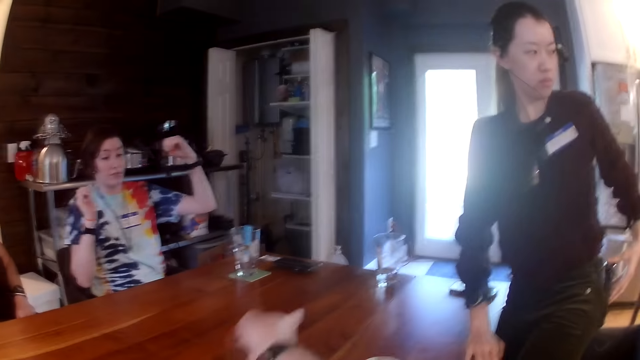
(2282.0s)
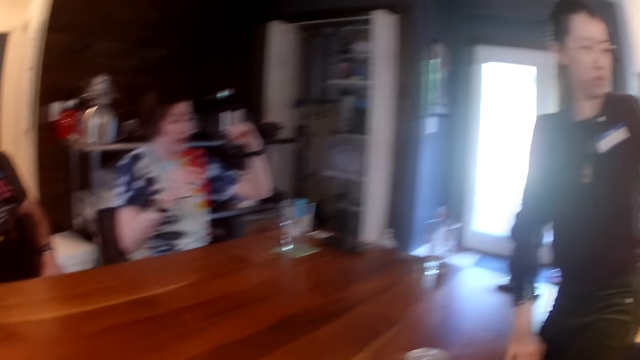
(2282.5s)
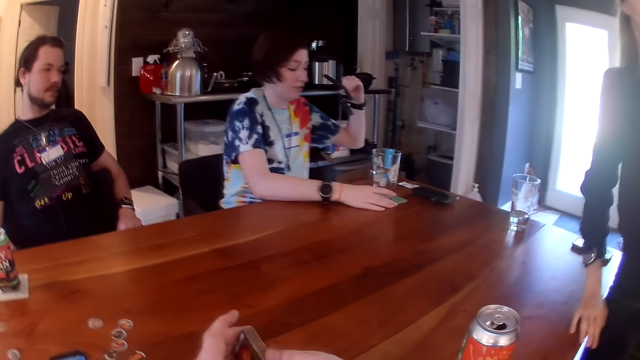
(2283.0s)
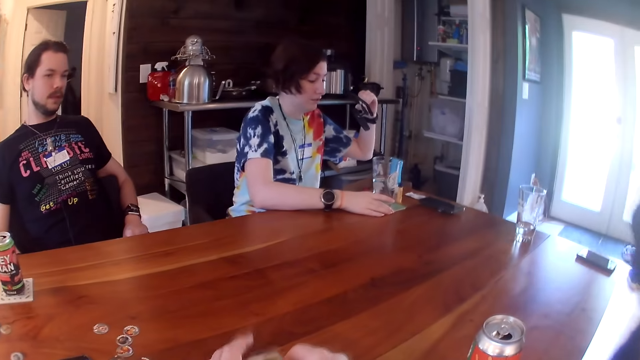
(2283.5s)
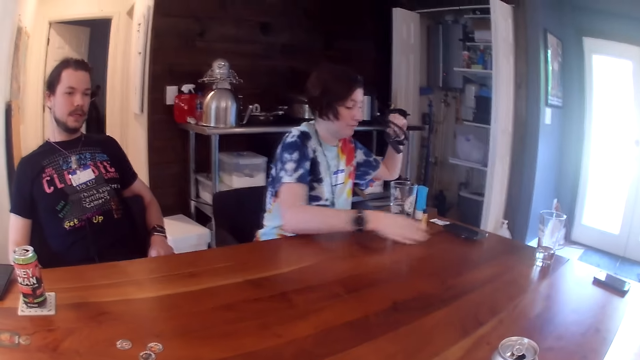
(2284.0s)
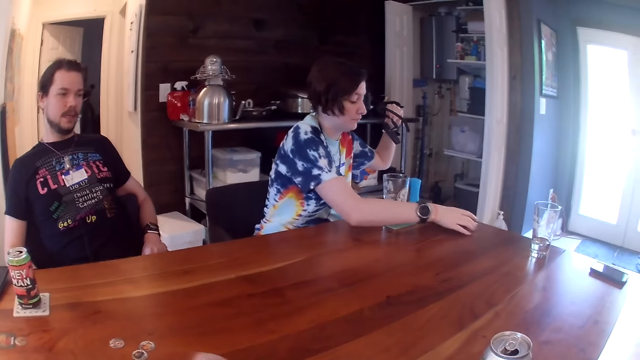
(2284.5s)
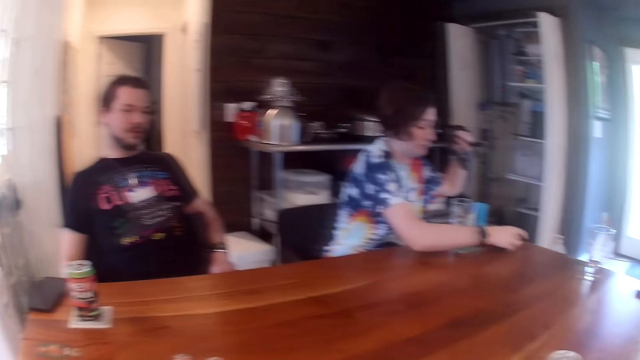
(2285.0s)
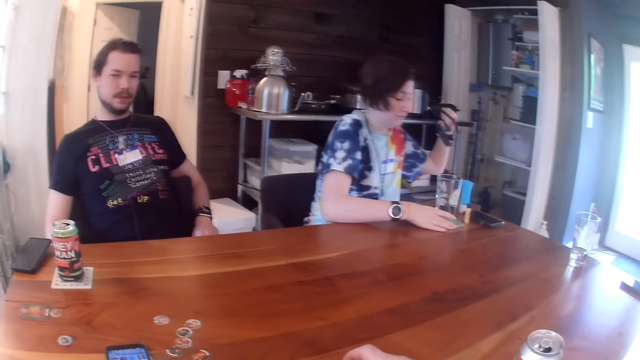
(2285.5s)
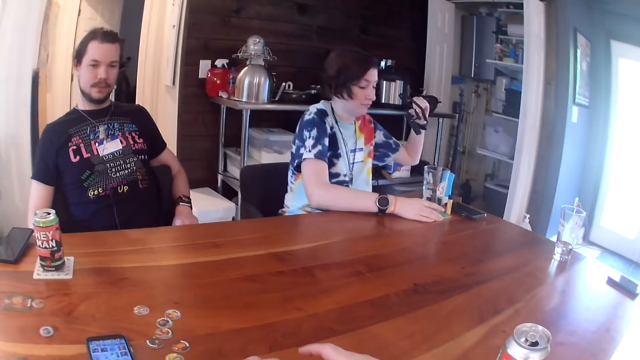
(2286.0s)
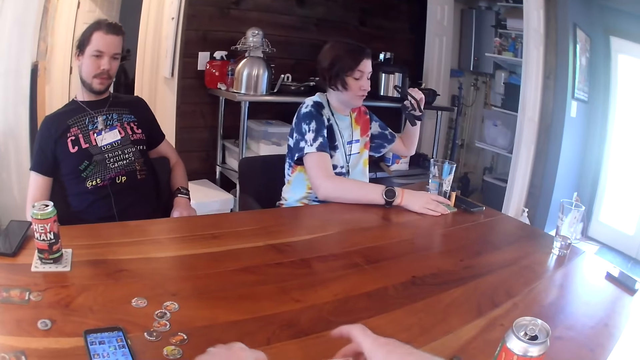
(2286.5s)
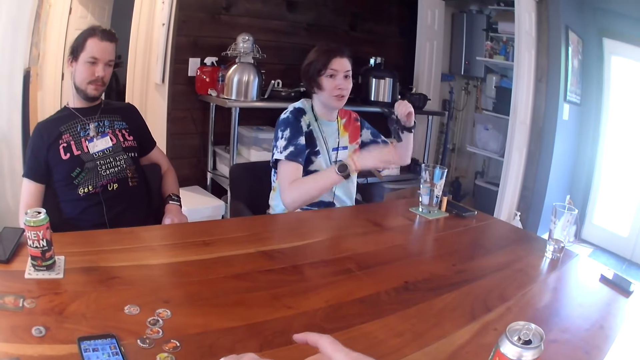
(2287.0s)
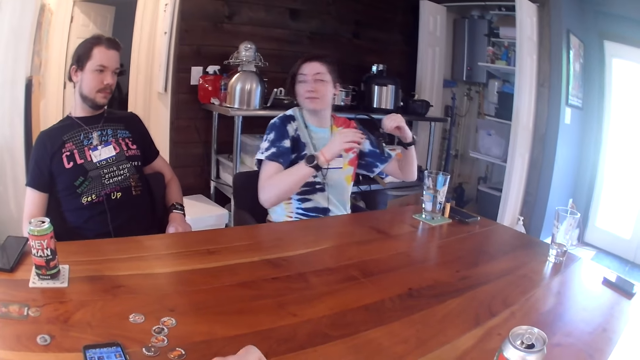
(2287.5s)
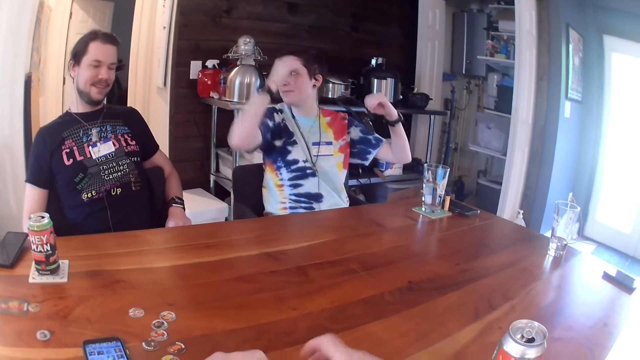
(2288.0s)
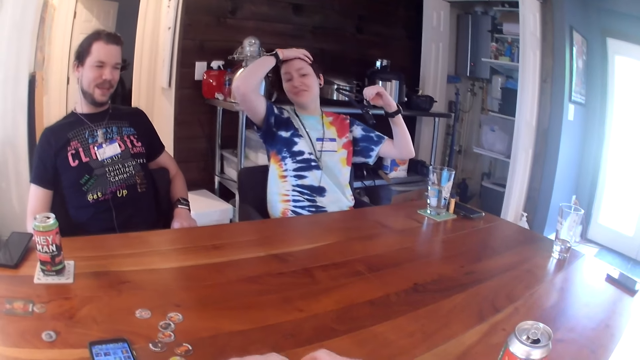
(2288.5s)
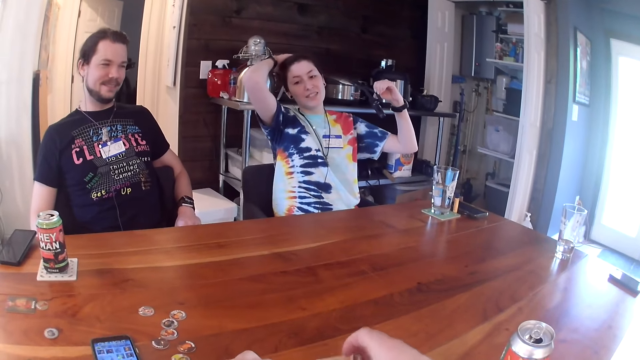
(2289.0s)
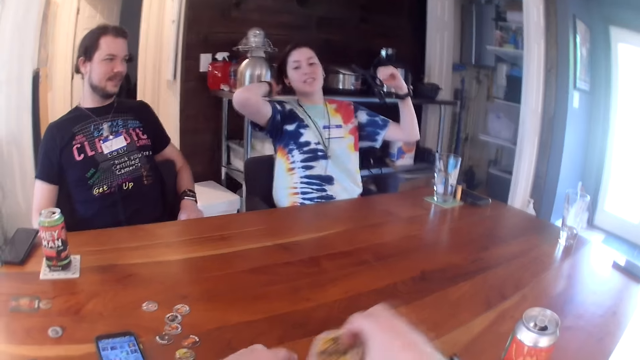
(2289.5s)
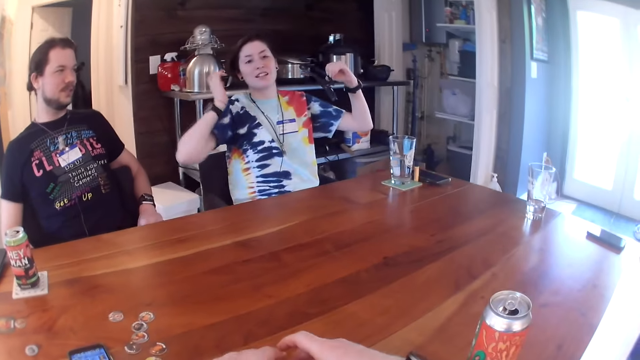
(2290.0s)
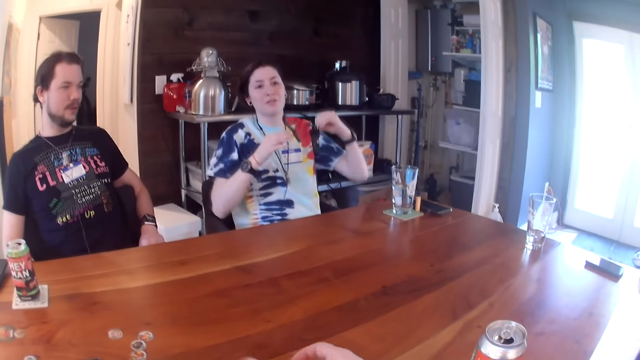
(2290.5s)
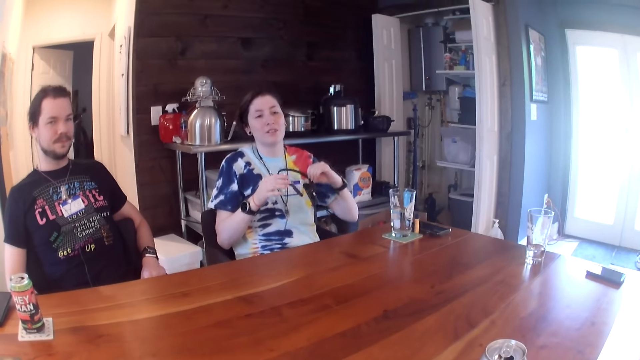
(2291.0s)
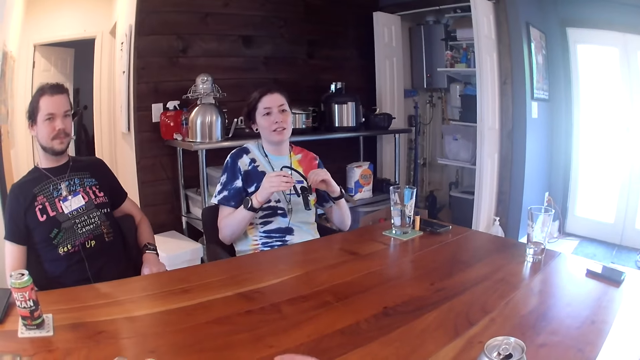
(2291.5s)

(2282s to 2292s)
A woman holds a camera in her left hand. She moves a cup on the table with her right hand. A man talks to the camera wearer. The woman moves the phone on the table with her right hand. She moves the cup on the table with her right hand. The camera wearer shuffles the cards with her hands.

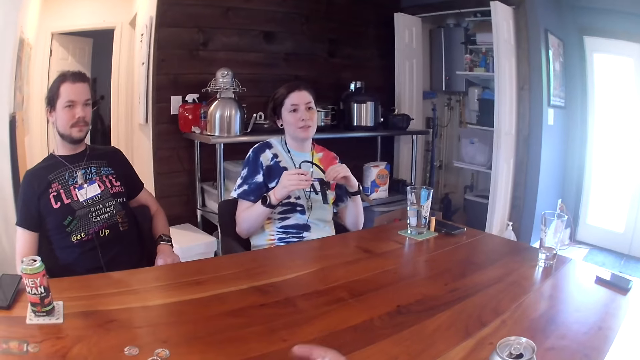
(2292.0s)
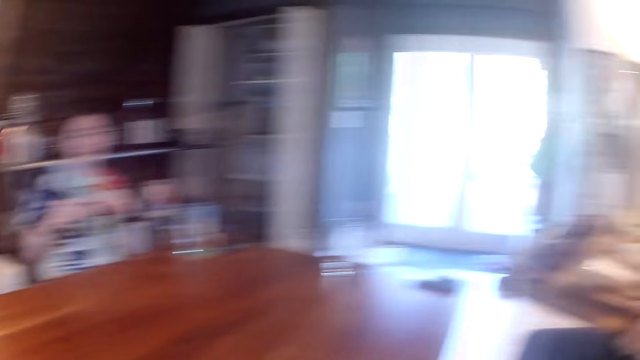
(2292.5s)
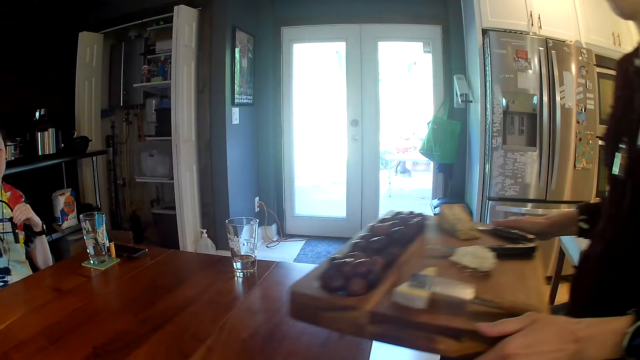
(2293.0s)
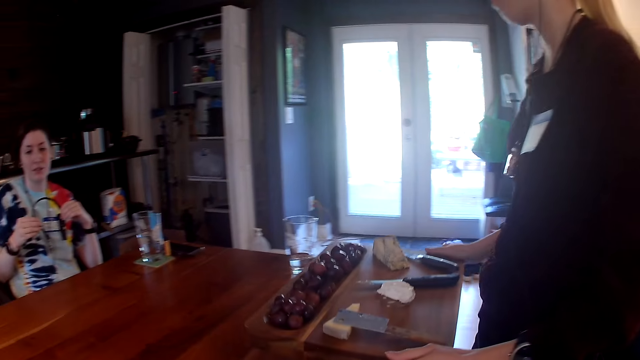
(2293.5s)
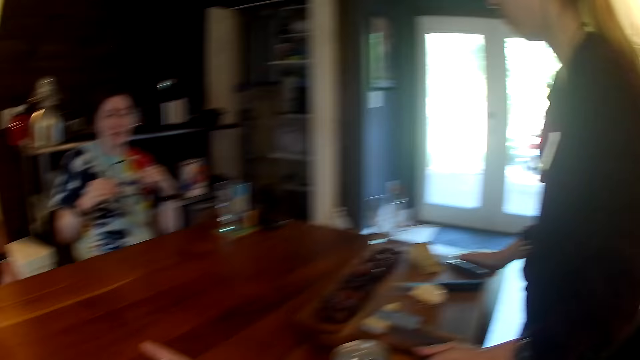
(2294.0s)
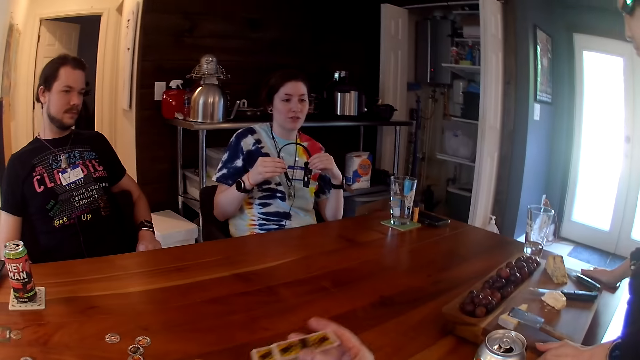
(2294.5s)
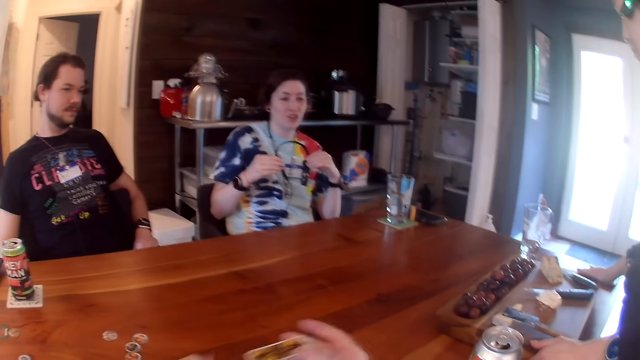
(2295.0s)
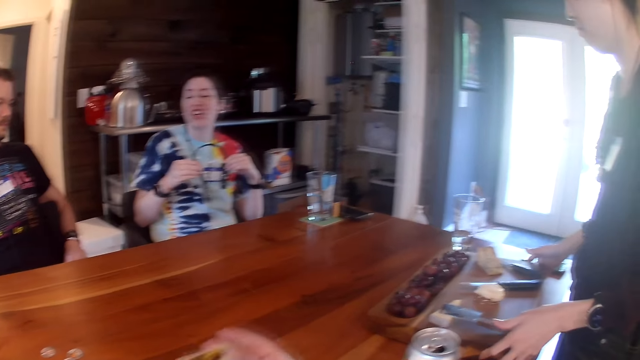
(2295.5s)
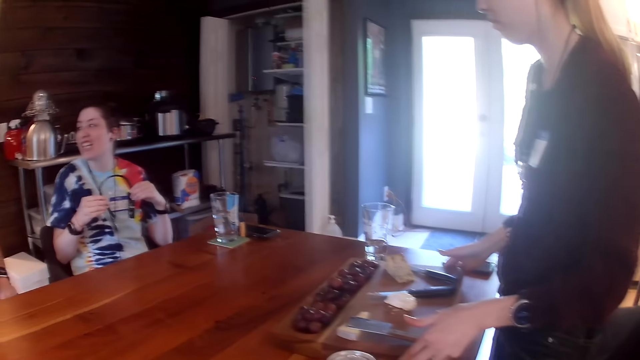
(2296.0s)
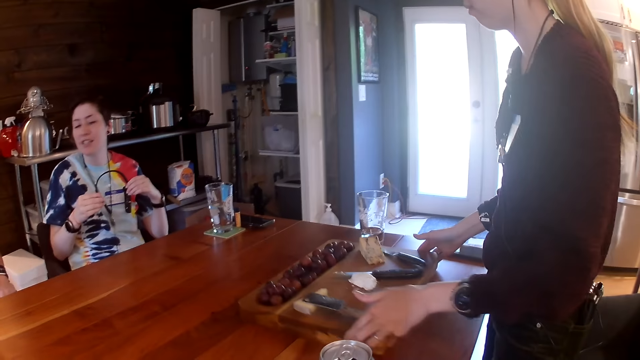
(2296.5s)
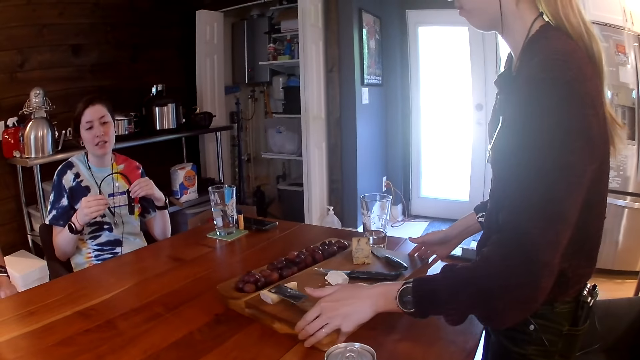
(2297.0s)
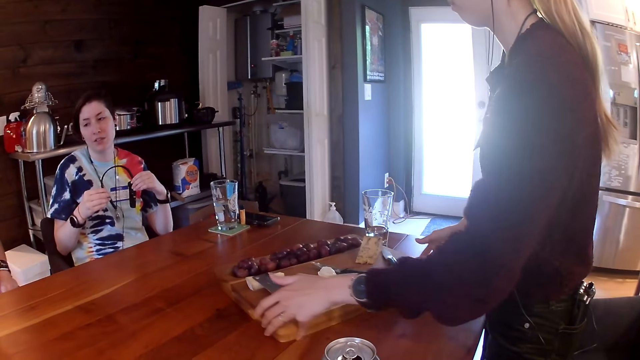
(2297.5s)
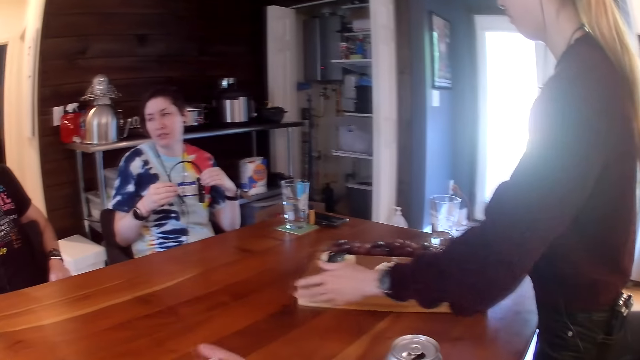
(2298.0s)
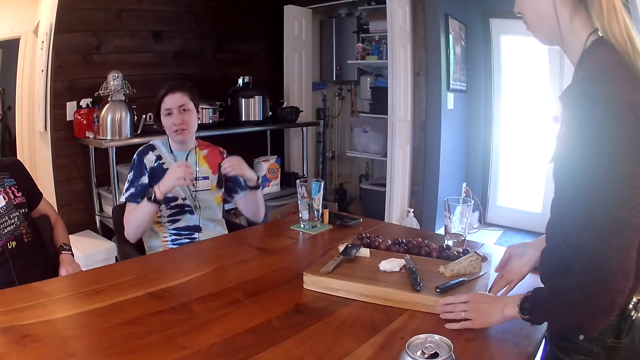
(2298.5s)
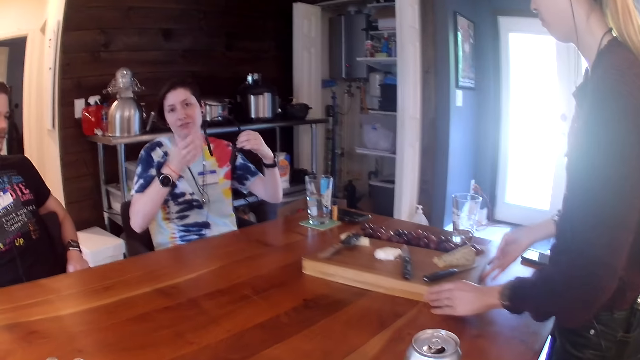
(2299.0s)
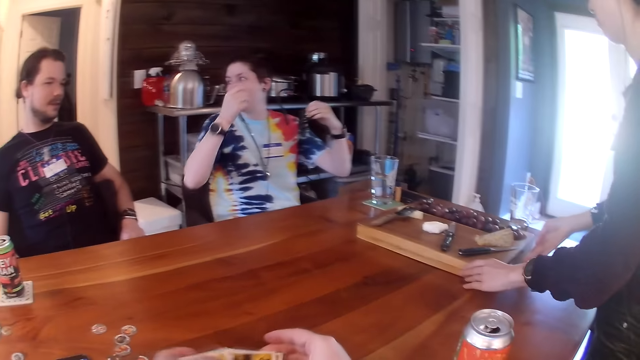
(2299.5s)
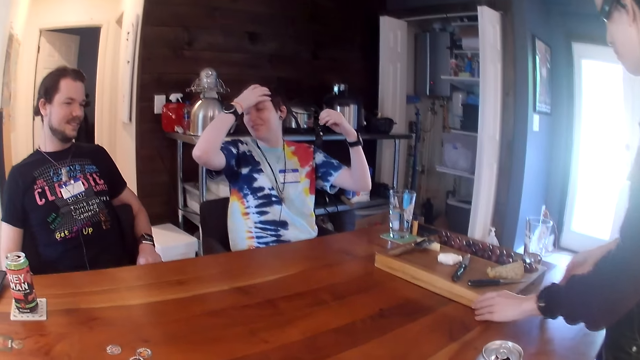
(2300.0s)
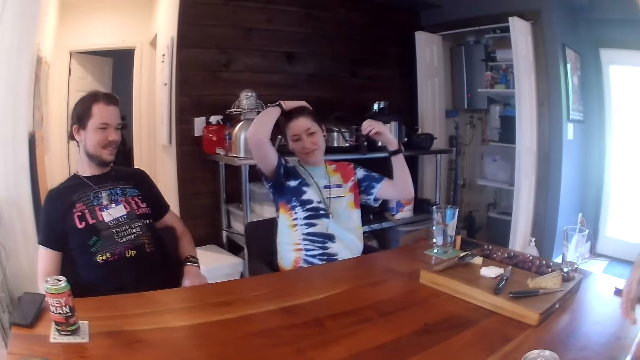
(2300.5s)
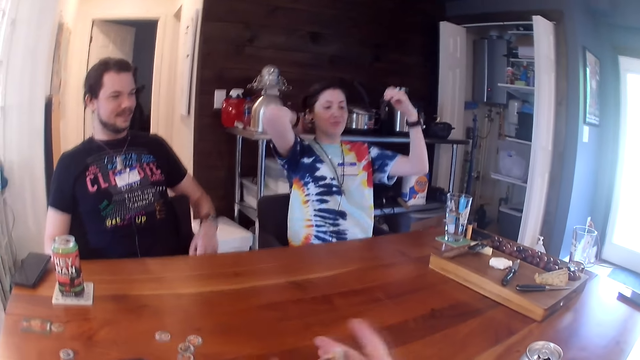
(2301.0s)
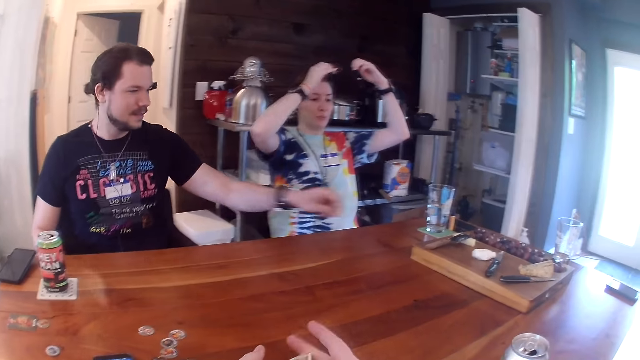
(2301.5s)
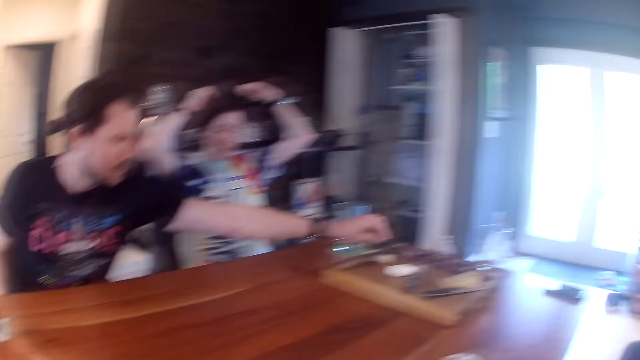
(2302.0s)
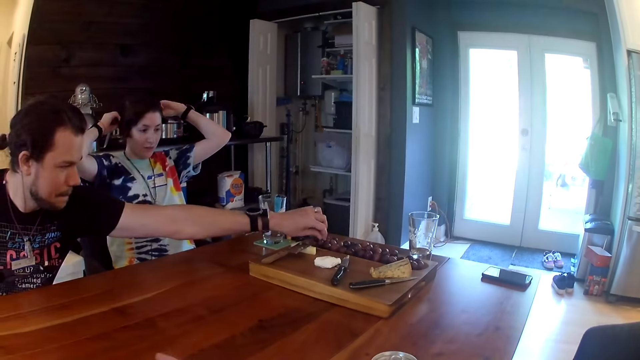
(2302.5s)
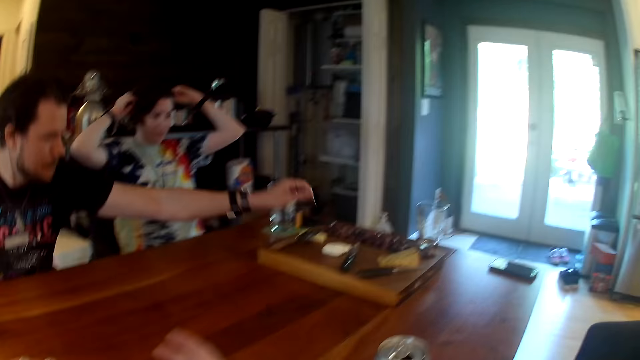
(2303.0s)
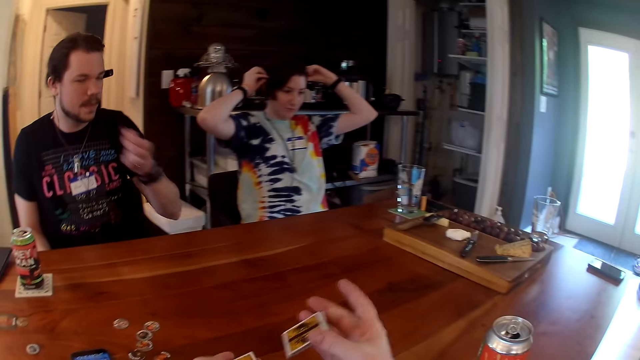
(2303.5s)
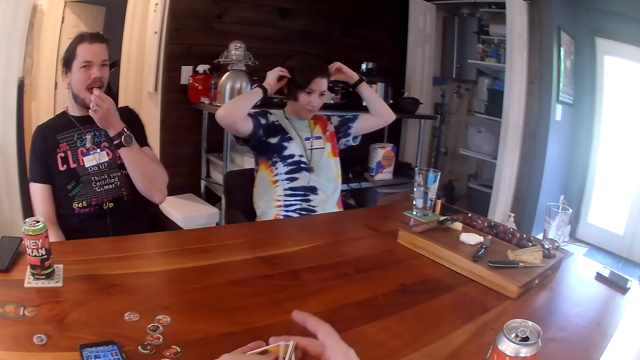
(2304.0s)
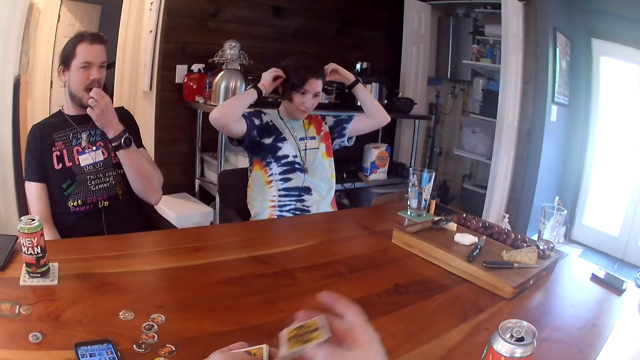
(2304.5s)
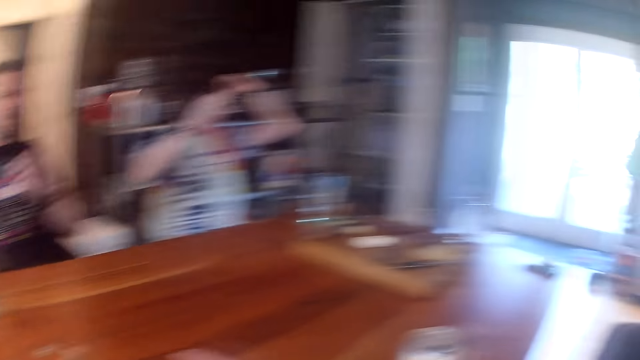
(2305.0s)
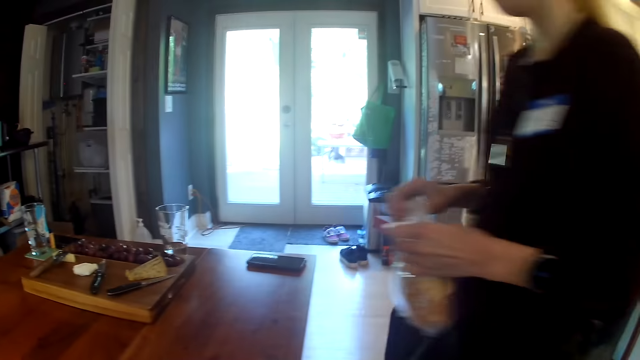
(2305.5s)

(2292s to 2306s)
A woman drops a board on the table with both hands. She moves the board on the table with both hands. A man picks a grape on the board with his left hand. Another woman puts on the camera around her head. The man eats the grape in his left hand.
